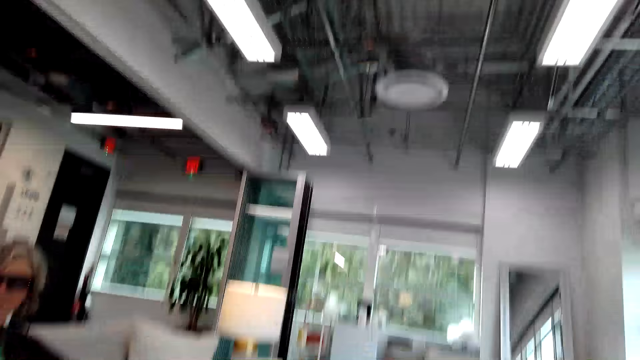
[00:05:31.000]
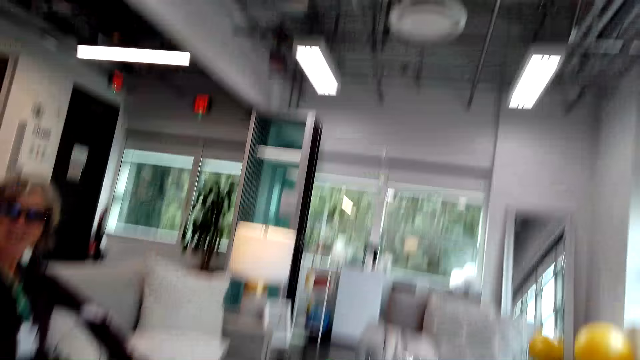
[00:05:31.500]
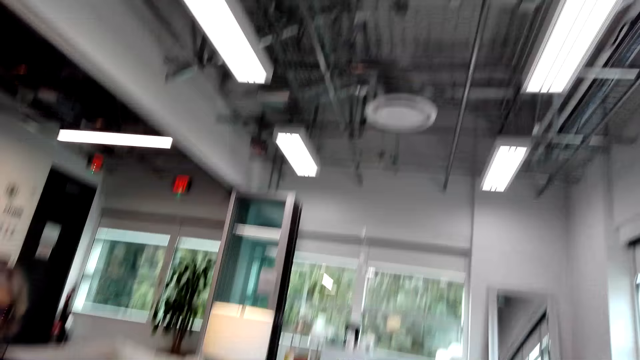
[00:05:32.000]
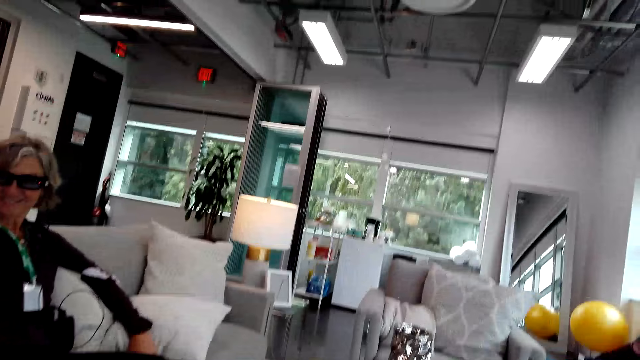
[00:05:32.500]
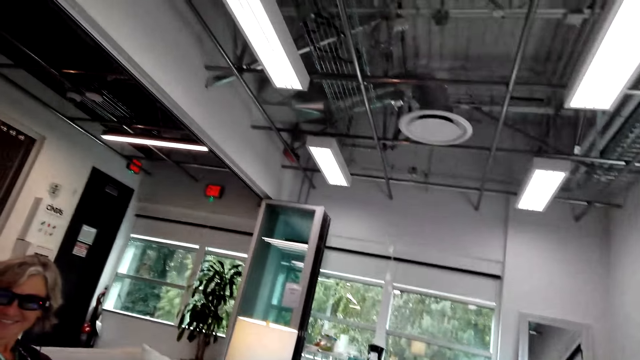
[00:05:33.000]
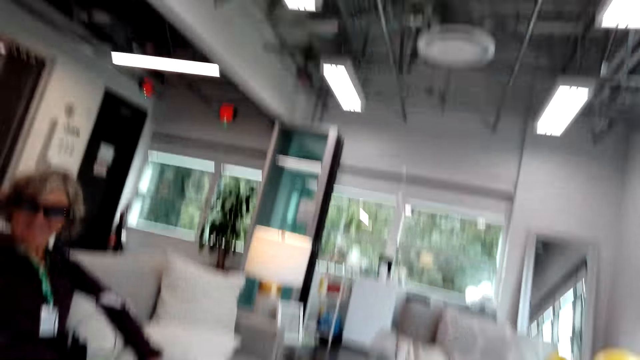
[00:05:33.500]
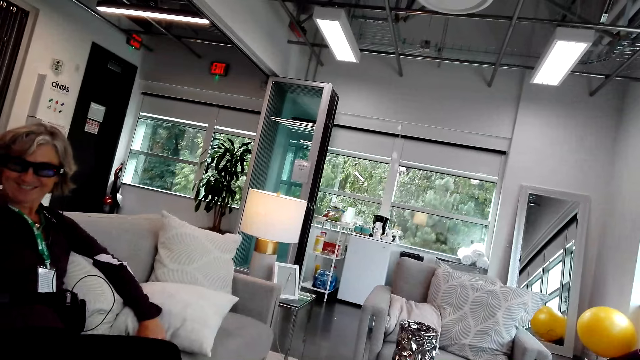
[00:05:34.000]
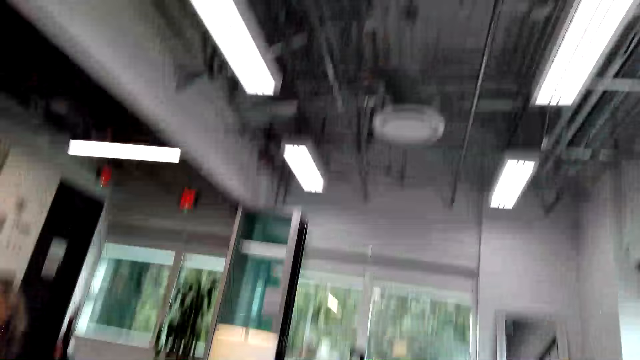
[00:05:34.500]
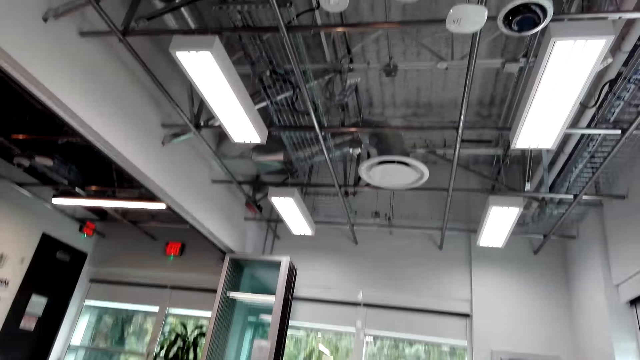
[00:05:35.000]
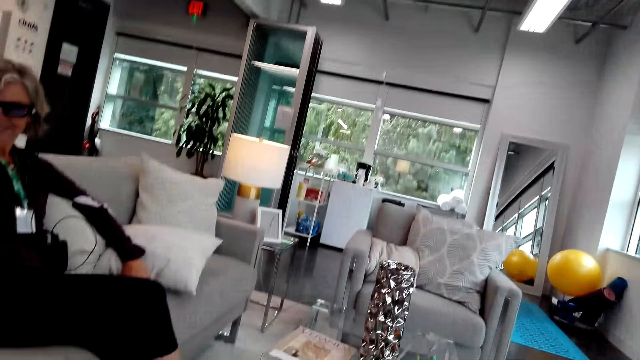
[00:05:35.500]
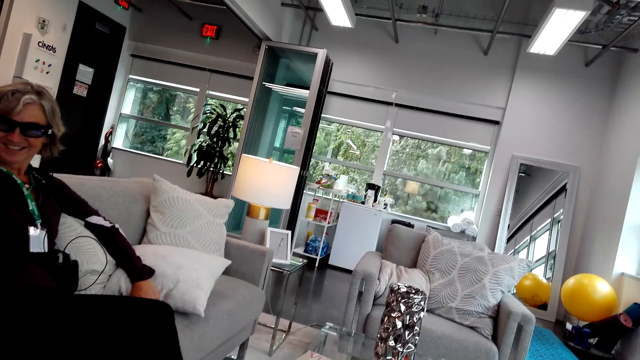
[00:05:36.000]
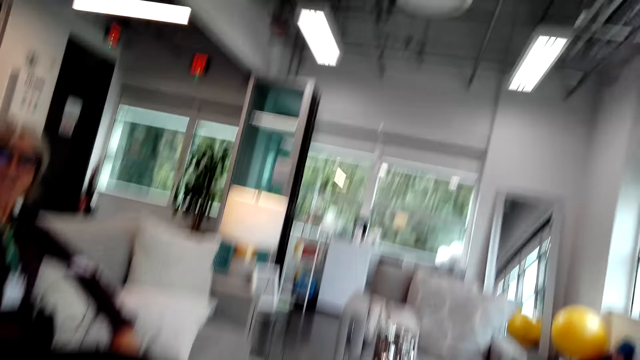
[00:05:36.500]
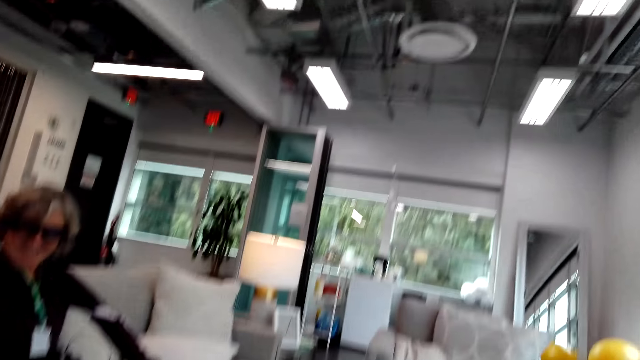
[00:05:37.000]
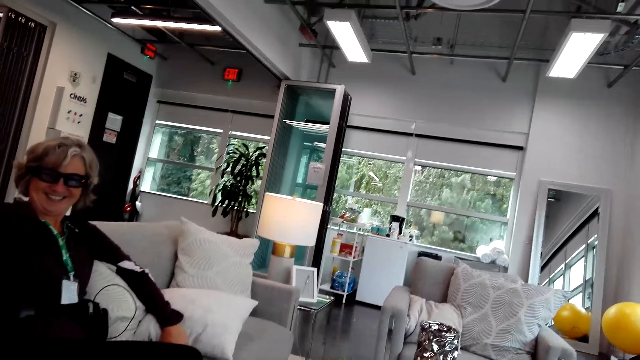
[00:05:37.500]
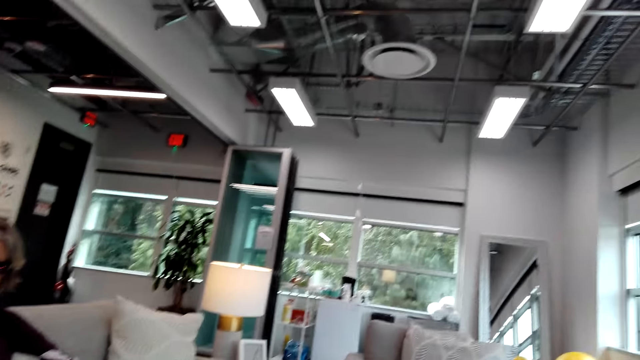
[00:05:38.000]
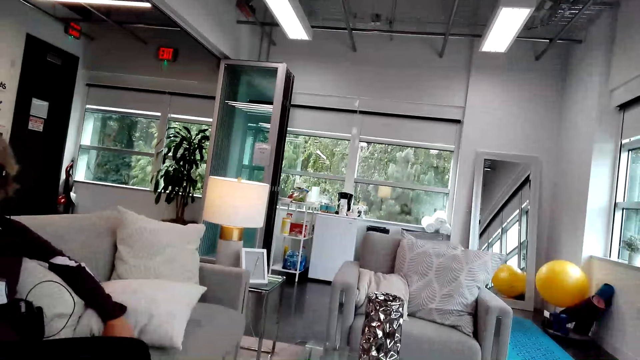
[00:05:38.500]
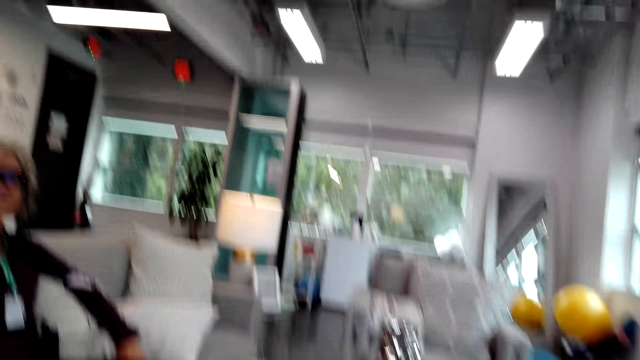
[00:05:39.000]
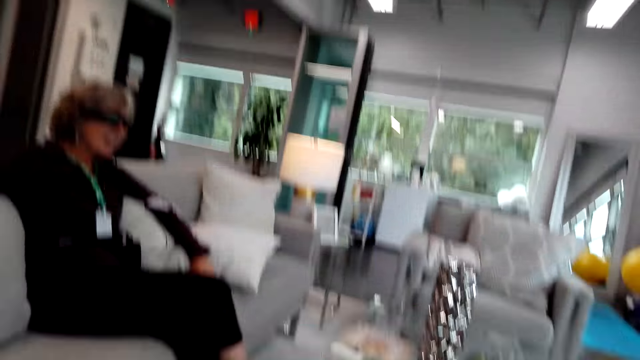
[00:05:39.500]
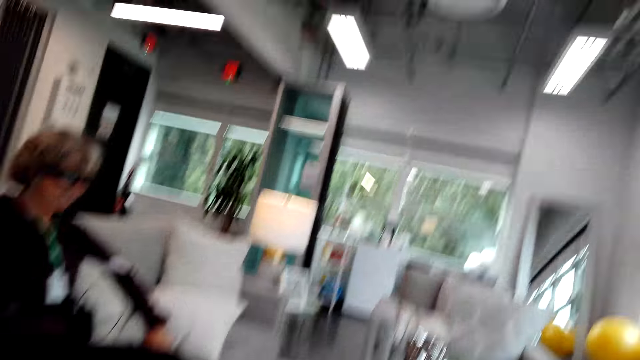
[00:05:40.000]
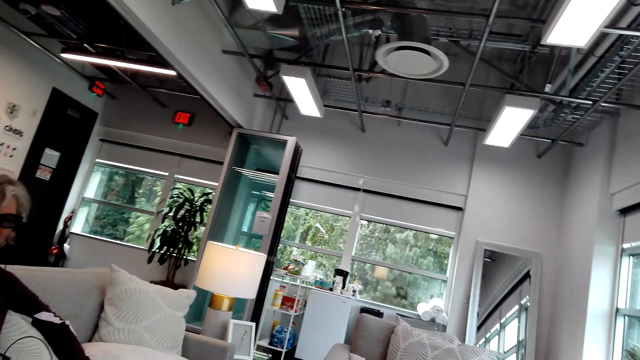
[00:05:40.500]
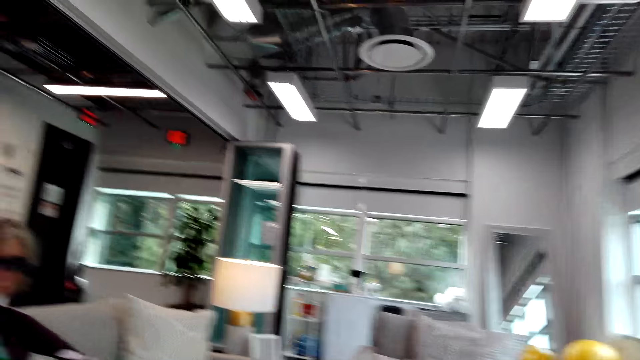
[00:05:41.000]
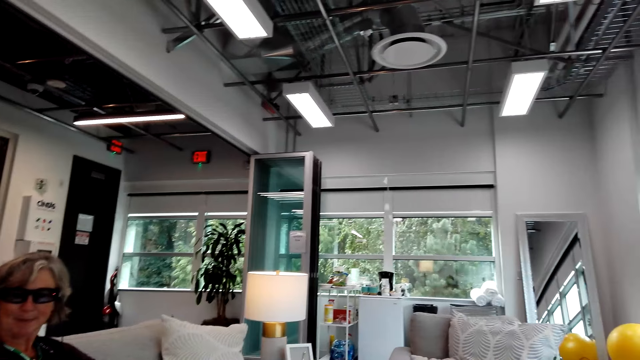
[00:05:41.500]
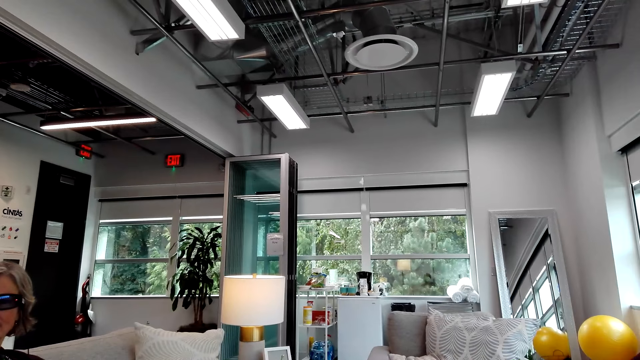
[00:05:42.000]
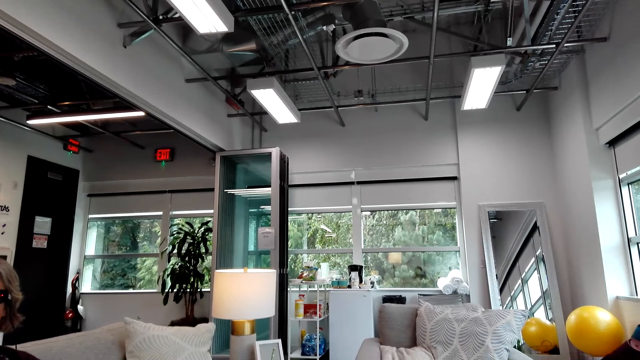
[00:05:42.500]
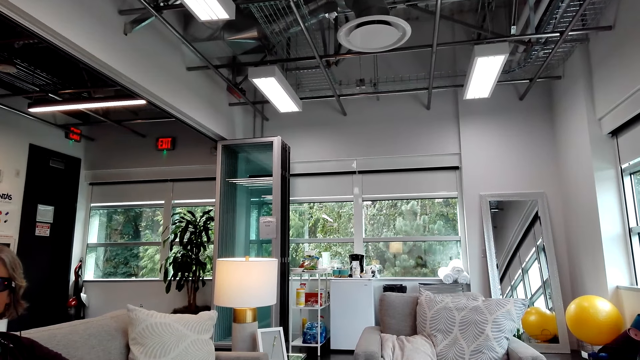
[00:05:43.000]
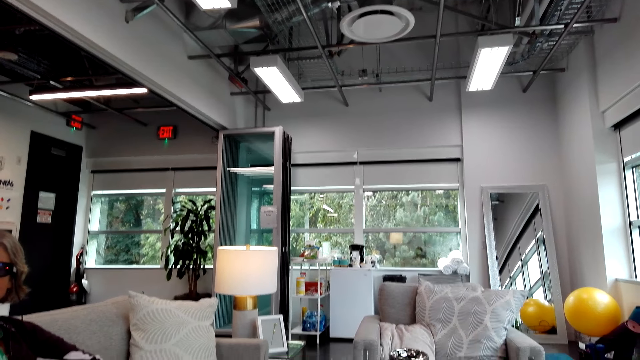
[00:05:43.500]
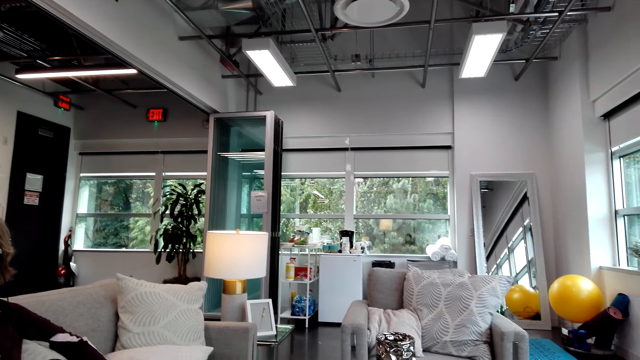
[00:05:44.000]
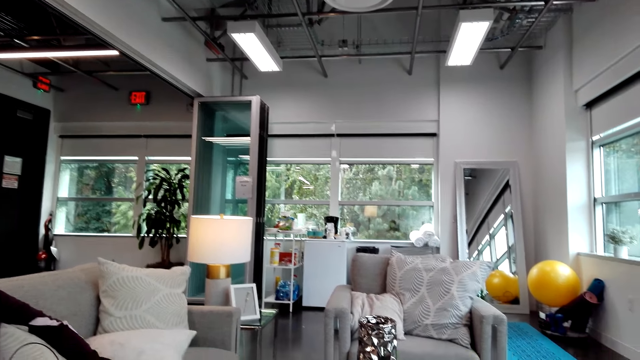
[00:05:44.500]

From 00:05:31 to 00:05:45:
A woman talks to the camera wearer. The camera wearer talks to the woman. The woman talks to the camera wearer. The camera wearer talks to the woman.

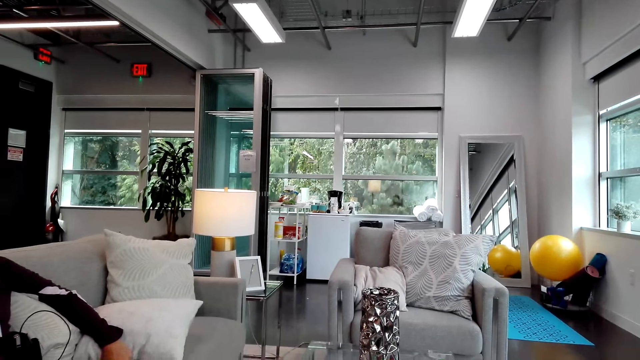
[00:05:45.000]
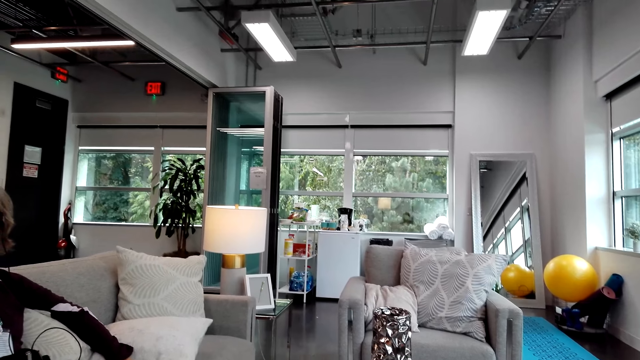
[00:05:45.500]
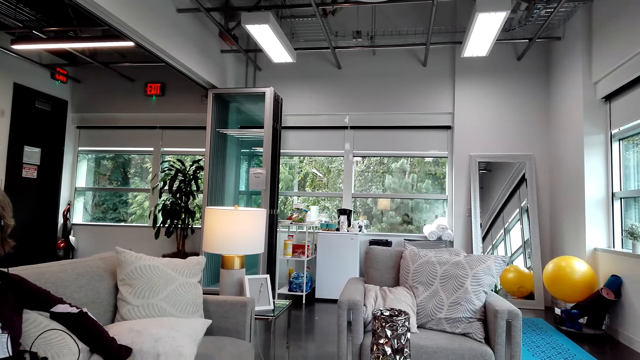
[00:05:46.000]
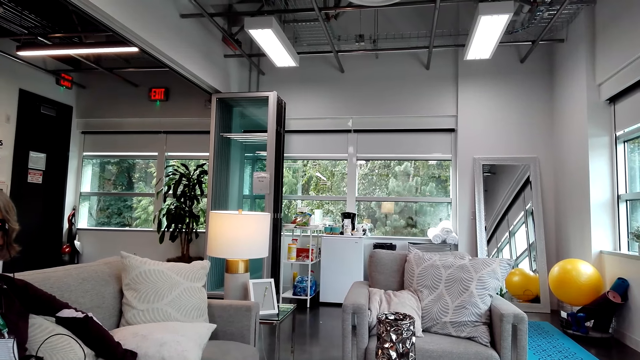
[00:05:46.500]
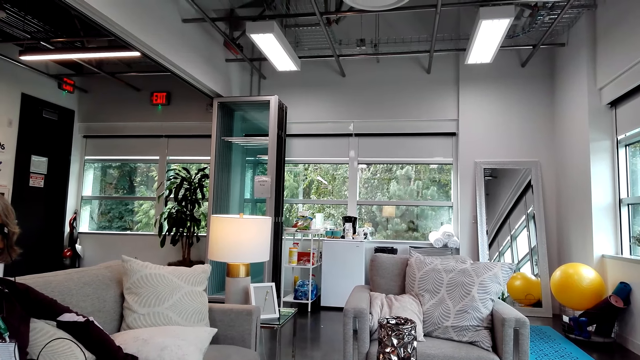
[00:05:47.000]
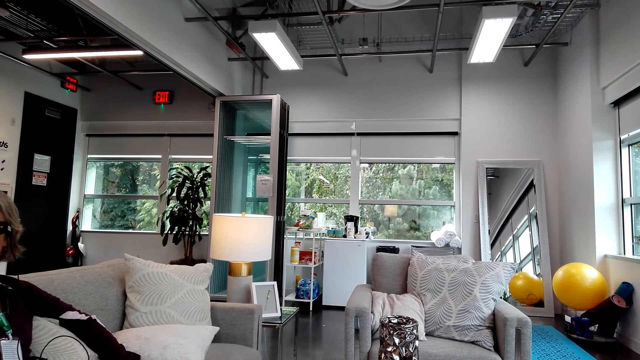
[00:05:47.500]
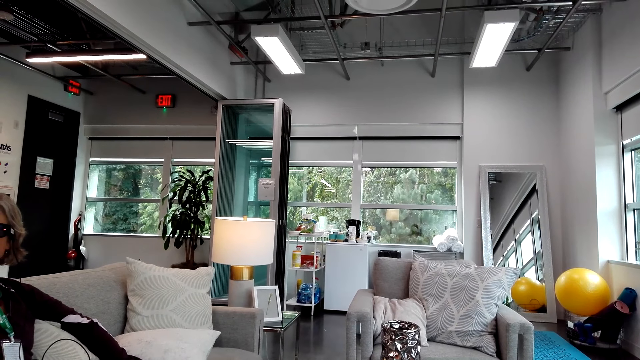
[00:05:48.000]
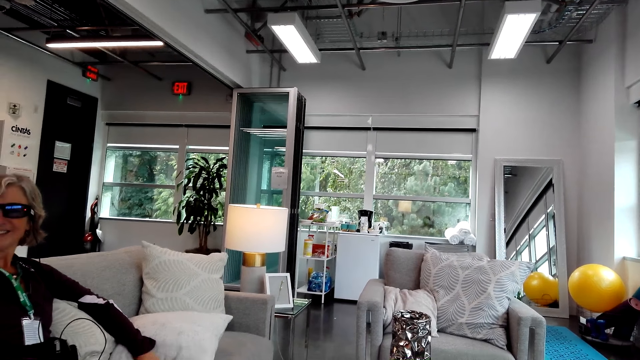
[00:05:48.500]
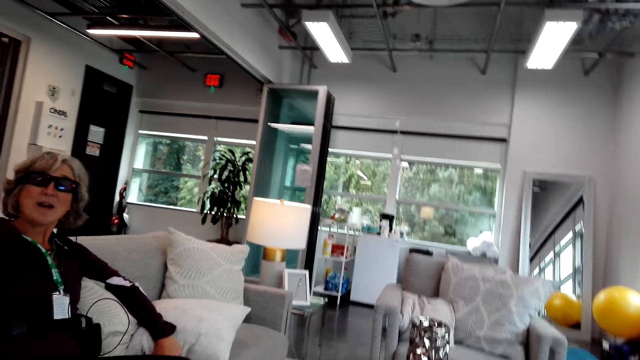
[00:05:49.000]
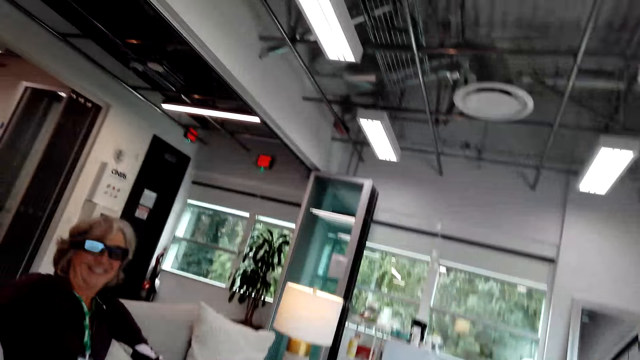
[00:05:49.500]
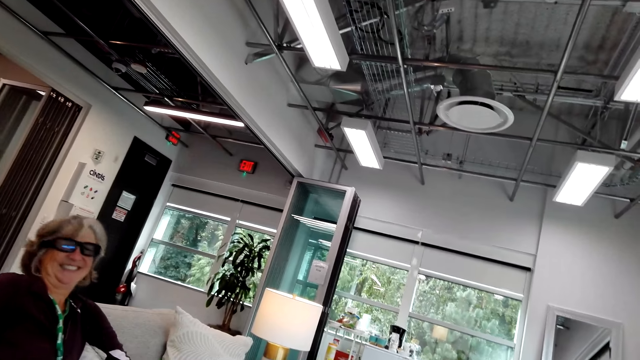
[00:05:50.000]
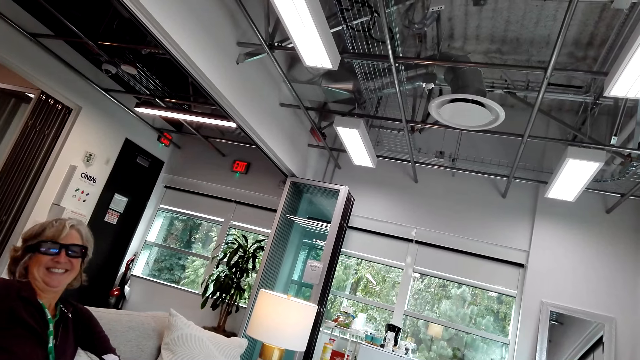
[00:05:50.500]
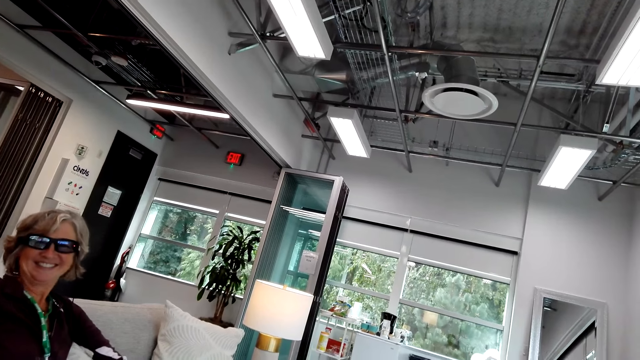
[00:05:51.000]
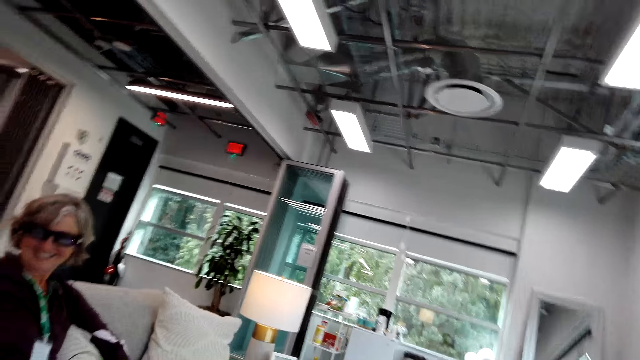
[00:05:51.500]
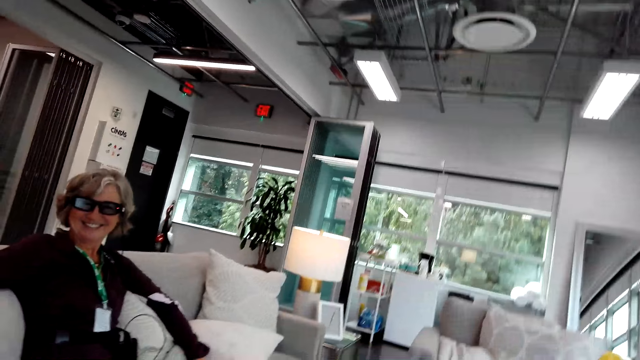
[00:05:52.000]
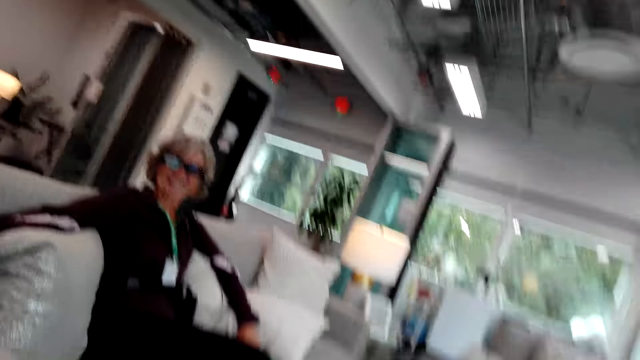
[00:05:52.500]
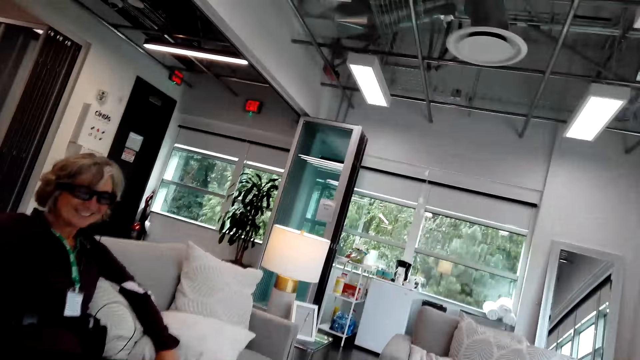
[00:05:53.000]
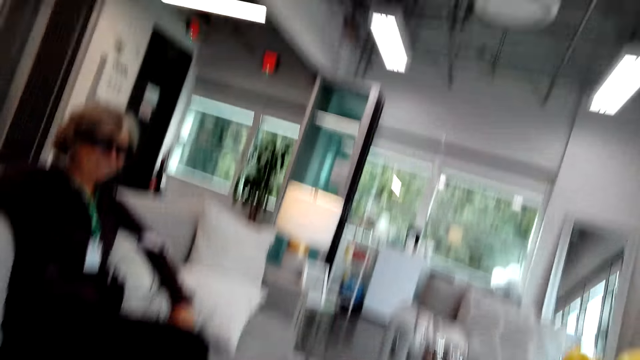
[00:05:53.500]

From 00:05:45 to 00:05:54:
A woman talks to the camera wearer. The camera wearer talks to the woman.
